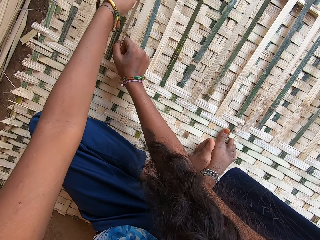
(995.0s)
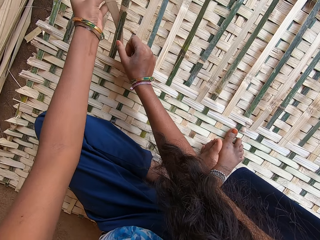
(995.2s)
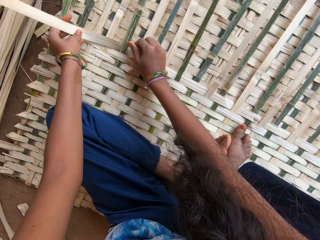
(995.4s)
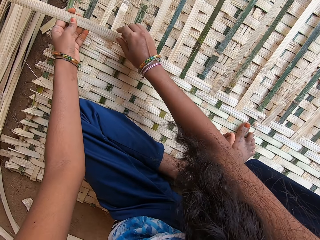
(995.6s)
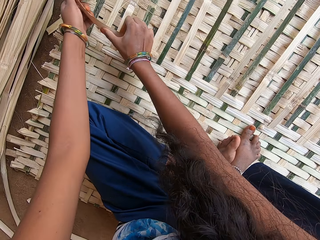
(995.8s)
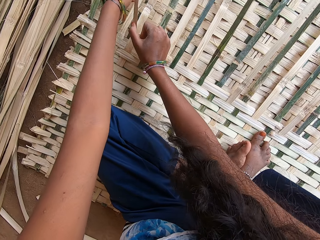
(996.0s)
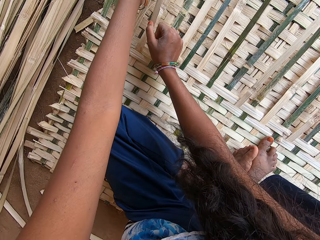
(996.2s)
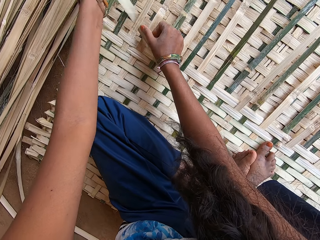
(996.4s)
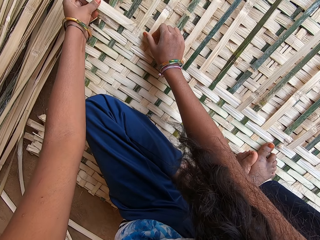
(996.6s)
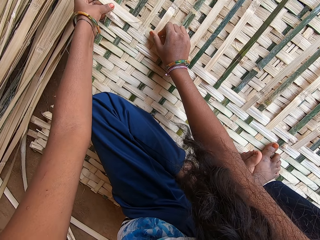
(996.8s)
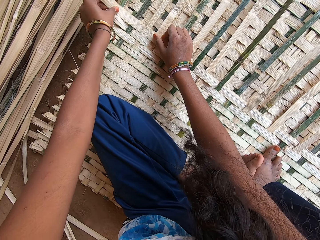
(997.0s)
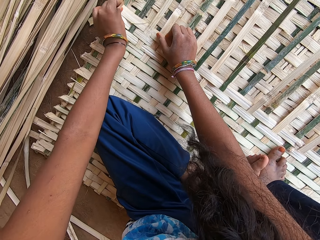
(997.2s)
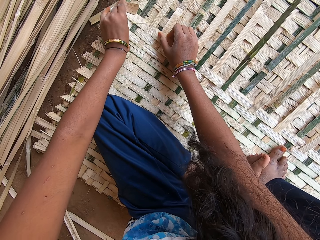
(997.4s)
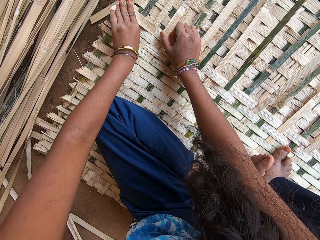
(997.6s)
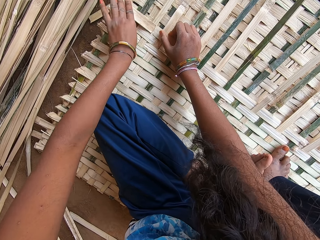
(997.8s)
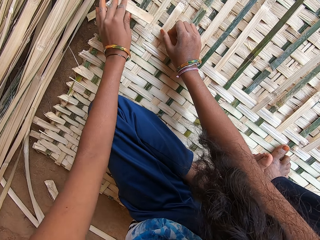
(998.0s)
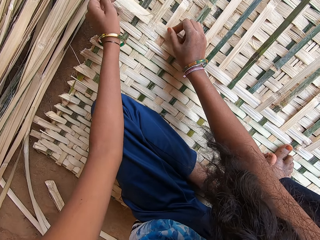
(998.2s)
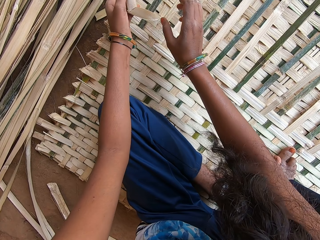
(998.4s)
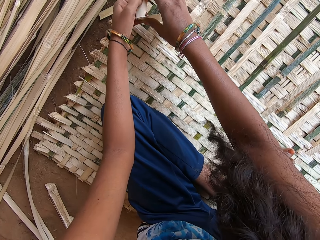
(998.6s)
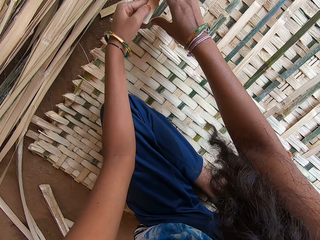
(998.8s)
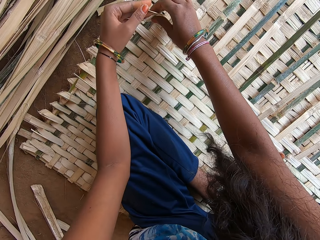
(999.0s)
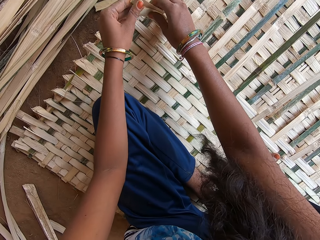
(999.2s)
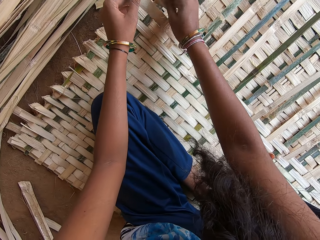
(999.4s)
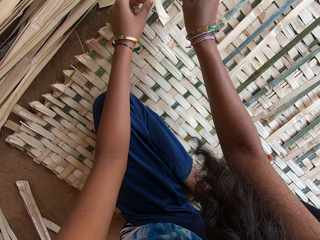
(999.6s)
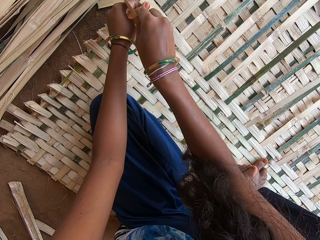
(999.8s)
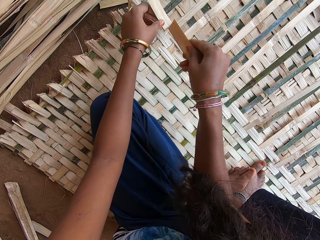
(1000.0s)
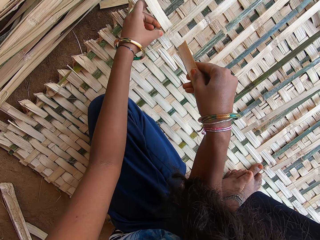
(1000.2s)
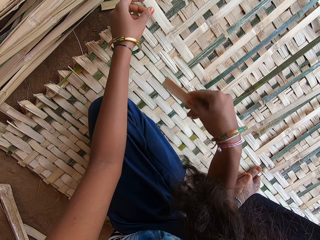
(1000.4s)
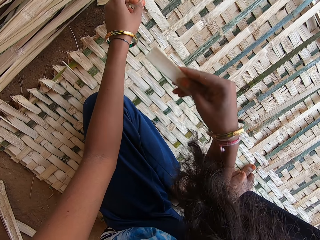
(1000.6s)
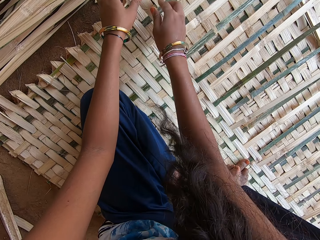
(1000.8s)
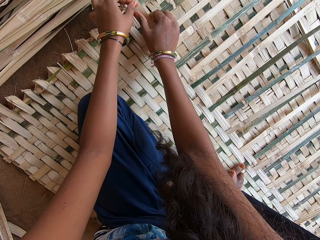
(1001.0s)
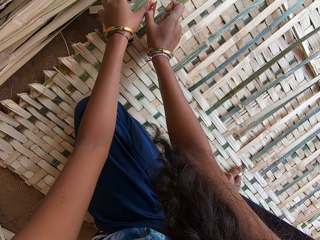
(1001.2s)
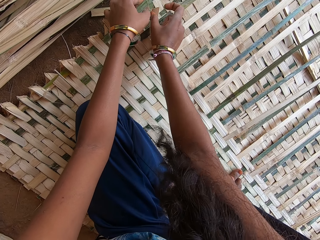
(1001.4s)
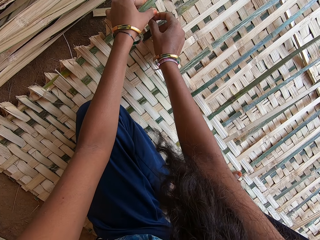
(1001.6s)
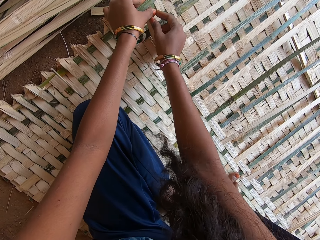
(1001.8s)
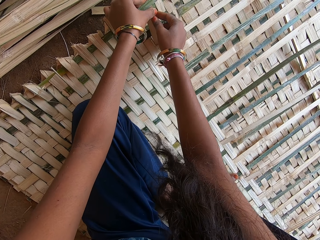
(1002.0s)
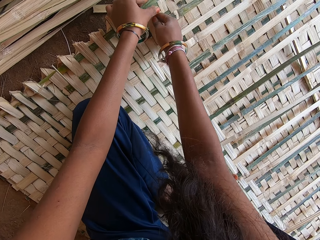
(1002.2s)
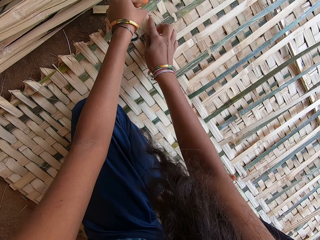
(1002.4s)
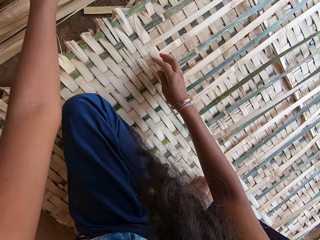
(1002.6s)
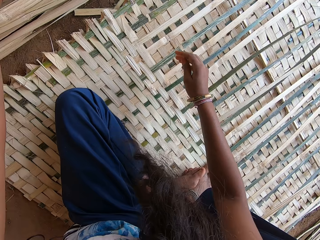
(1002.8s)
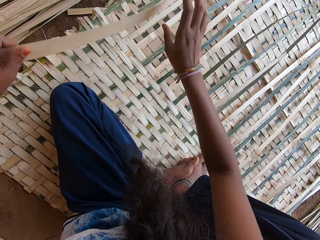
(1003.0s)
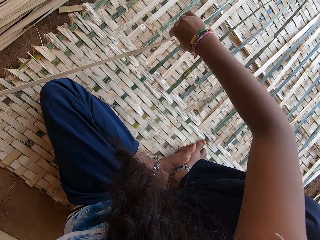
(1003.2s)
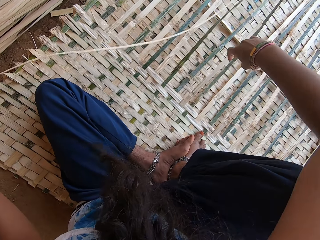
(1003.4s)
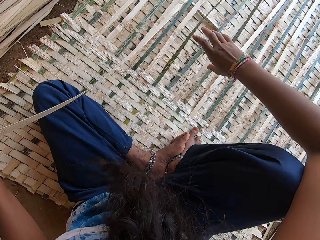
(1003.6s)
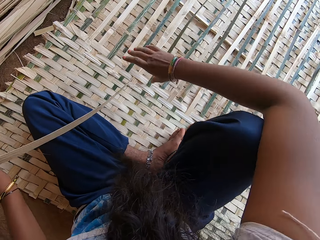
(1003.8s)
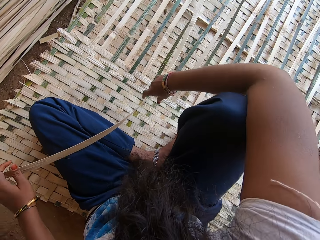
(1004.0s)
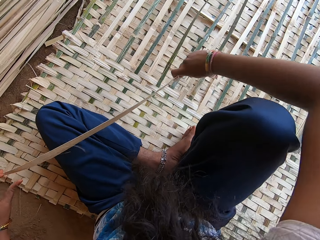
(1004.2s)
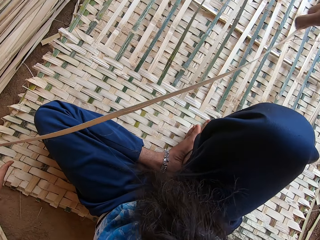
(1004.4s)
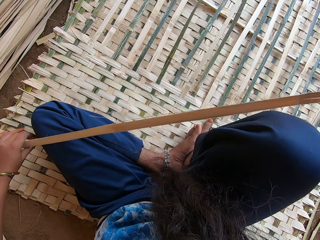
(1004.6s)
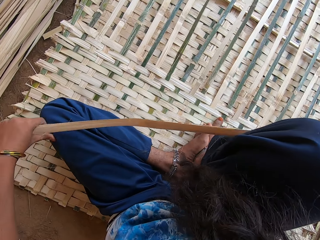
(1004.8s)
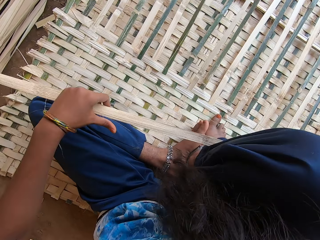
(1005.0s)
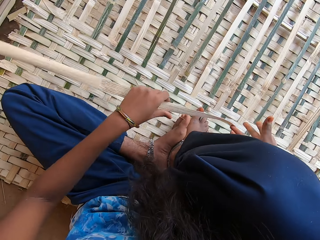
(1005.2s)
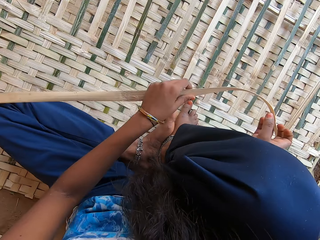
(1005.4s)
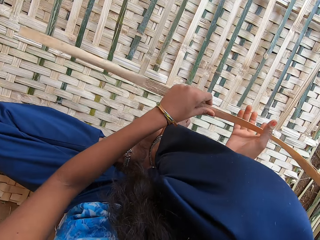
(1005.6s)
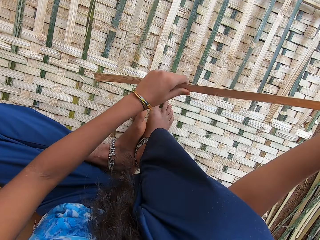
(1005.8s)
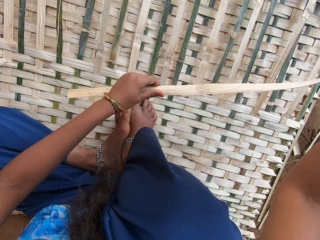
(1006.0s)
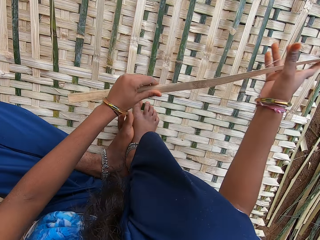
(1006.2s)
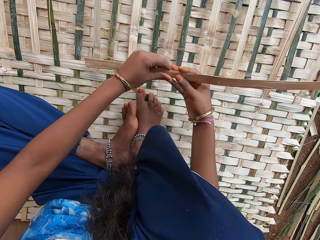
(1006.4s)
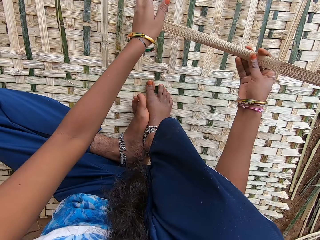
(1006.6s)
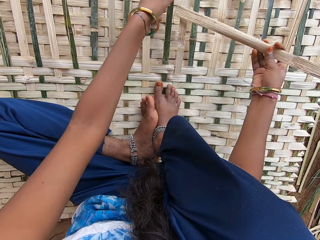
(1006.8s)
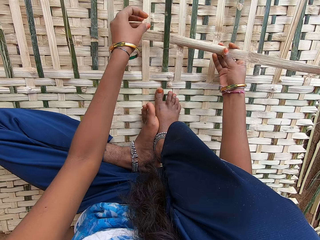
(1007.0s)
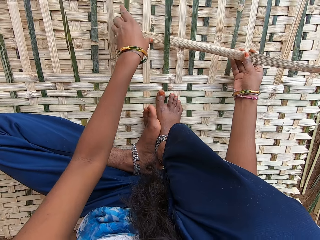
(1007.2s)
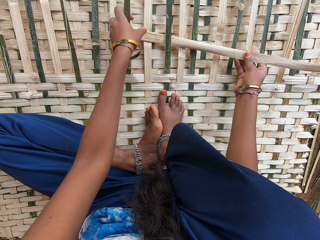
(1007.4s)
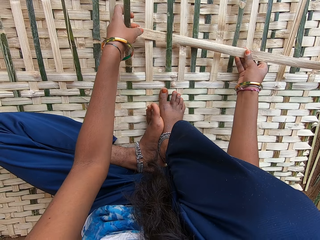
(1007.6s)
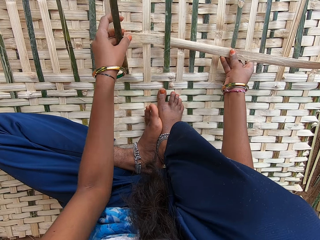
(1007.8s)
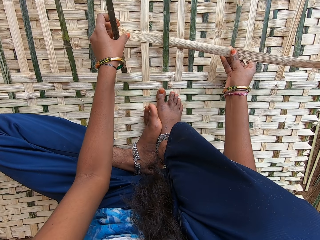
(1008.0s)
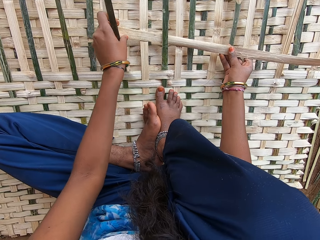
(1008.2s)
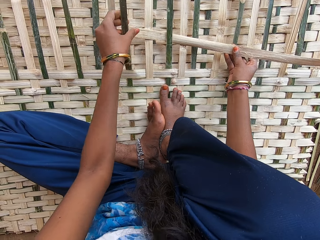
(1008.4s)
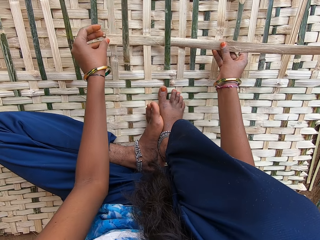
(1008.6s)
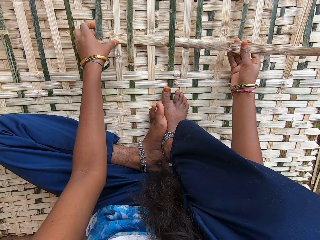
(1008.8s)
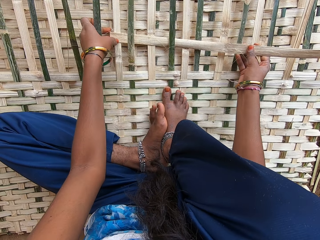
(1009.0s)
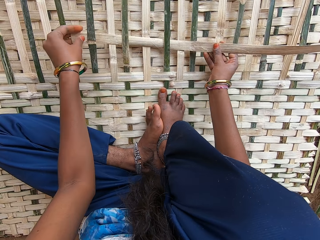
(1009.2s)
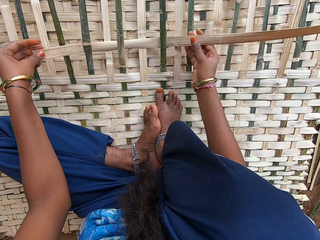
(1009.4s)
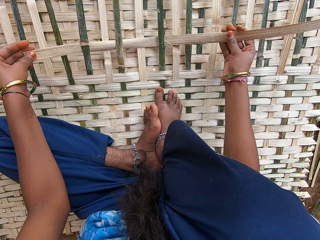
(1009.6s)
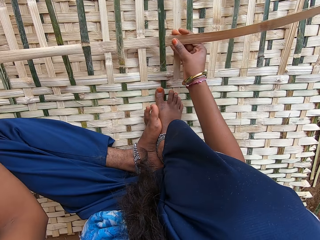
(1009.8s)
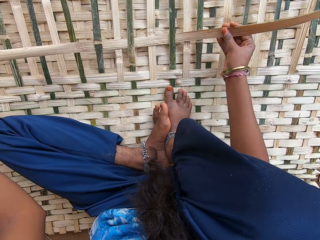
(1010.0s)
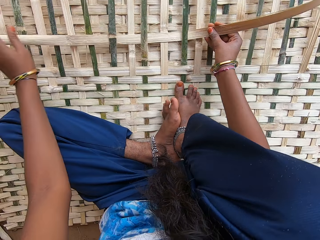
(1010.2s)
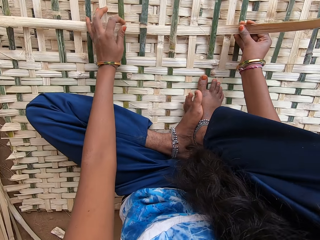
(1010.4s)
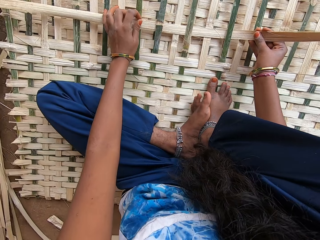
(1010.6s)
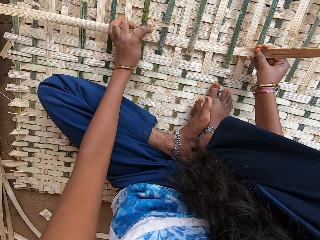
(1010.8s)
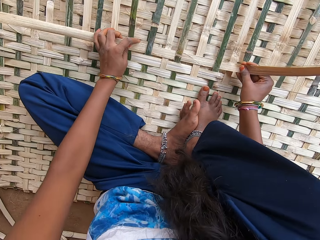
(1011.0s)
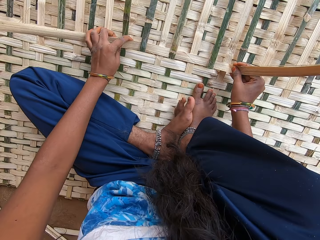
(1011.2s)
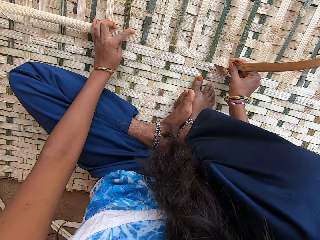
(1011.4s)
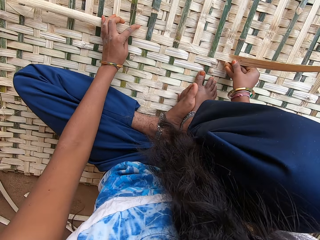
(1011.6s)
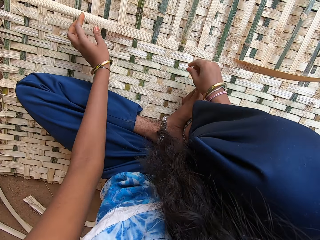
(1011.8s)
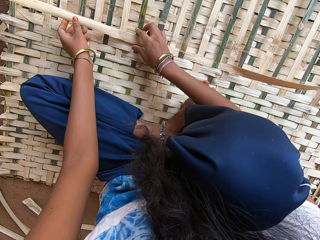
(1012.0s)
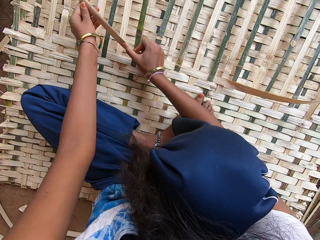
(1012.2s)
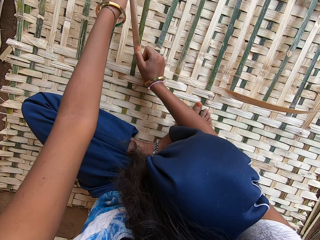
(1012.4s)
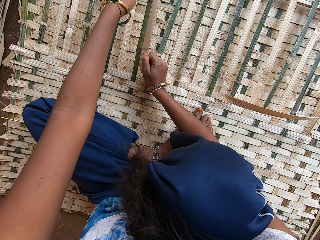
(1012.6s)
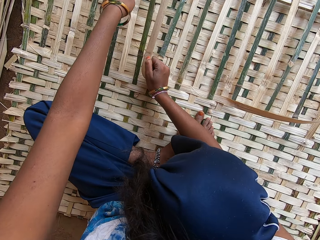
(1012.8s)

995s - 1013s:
The camera wearer cuts the leaf. She throws the leaf aside. She weaves the mat with the palm leaf. She picks up the fibre or palm leaf with her left hand. She holds the palm leaf. She holds the palm leaf with both hands and pulls the palm leaf. She holds the palm leaf with both hands and pulls the palm leaf. She pulls her hand off the palm leaf and weaves the mat with the palm leaf.

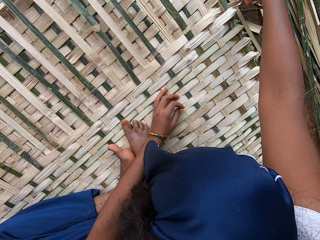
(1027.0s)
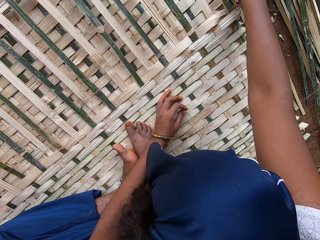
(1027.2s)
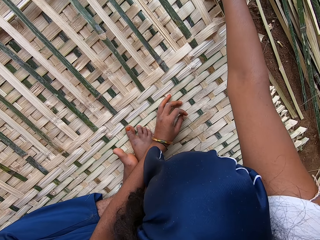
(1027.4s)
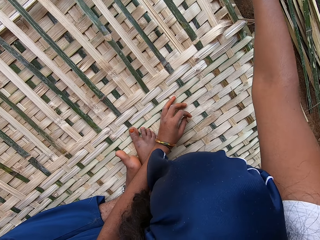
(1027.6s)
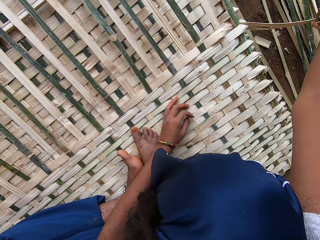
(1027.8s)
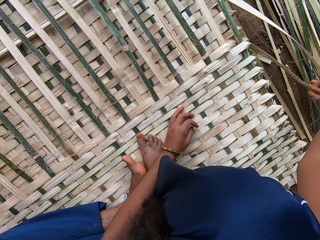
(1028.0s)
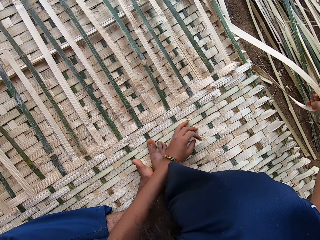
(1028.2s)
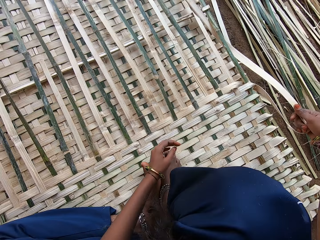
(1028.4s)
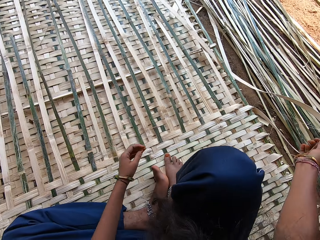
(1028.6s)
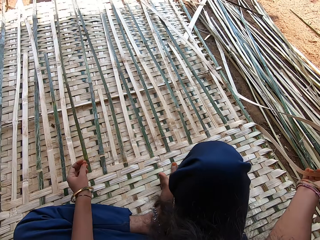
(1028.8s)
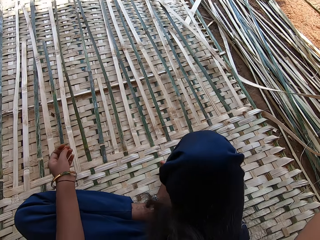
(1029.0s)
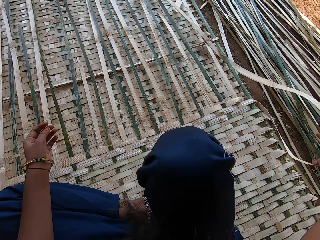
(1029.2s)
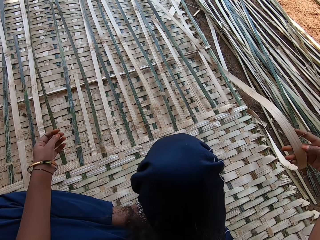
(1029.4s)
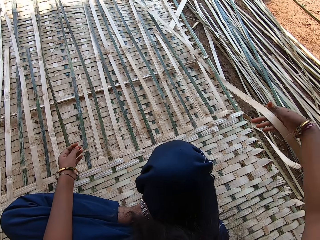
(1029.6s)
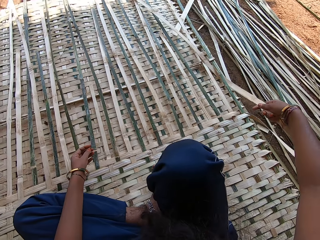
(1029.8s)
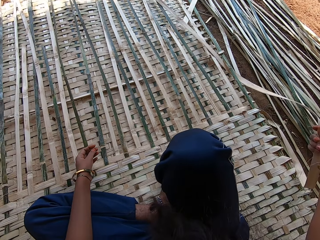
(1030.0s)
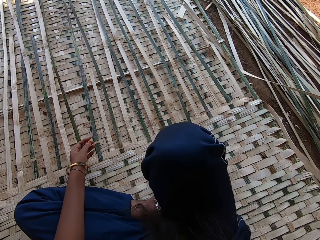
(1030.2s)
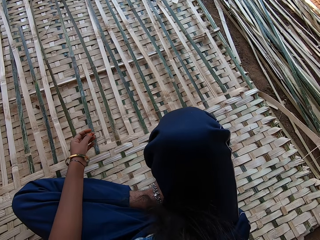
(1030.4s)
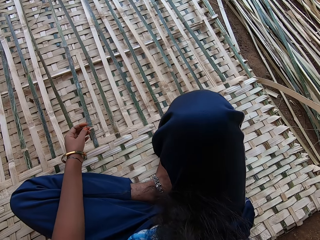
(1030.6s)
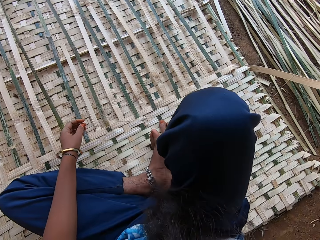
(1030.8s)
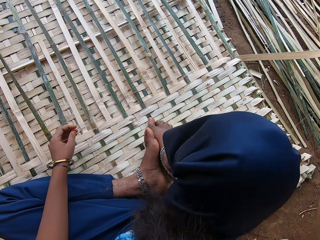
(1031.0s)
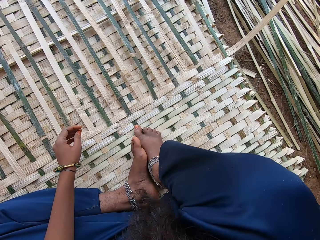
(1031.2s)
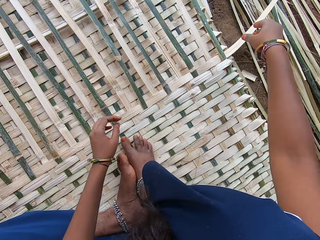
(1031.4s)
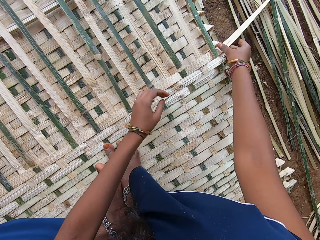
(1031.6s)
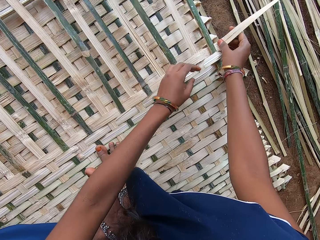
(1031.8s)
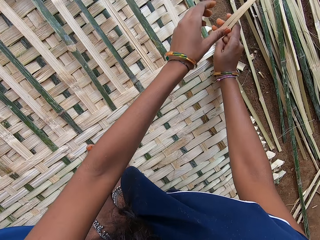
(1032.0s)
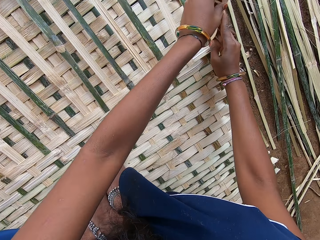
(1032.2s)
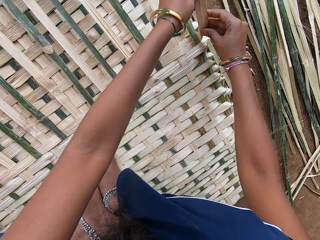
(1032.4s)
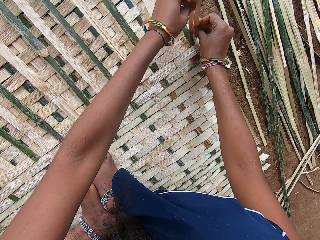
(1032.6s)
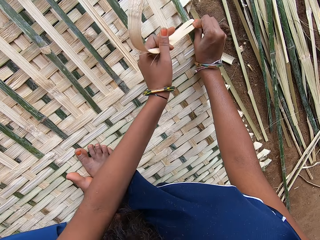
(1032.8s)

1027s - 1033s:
The camera wearer pulls the palm leaf. She adjusts the fibre with the right hand. She pulls her hand off the palm leaf. She weaves the mat with the palm leaf.
